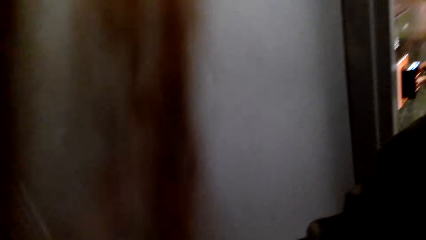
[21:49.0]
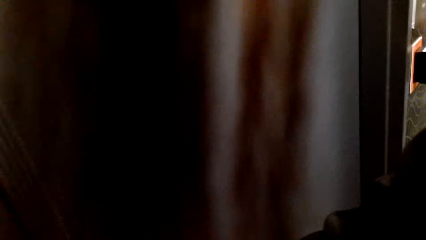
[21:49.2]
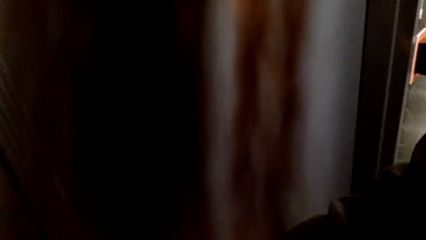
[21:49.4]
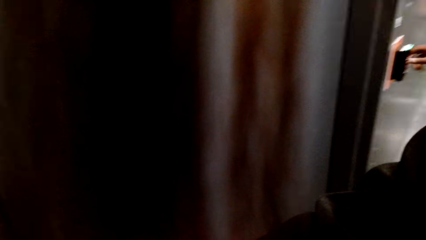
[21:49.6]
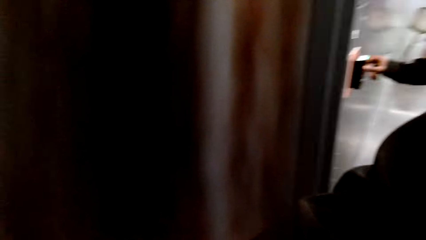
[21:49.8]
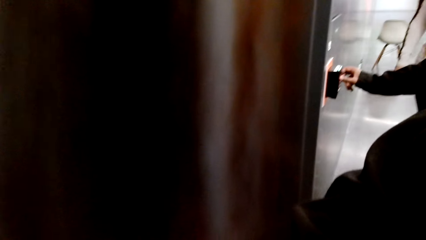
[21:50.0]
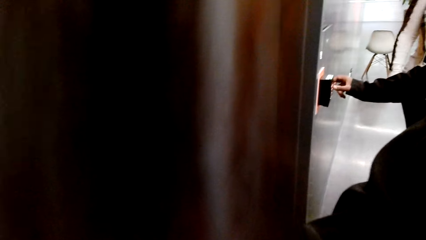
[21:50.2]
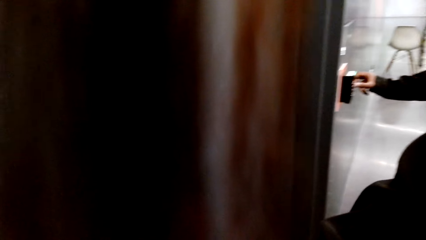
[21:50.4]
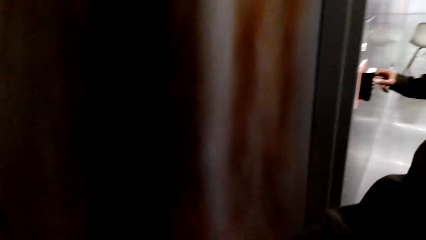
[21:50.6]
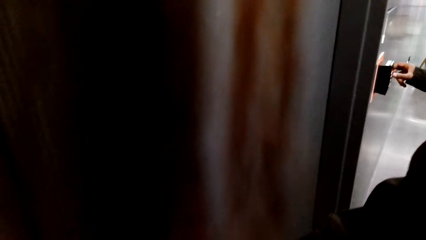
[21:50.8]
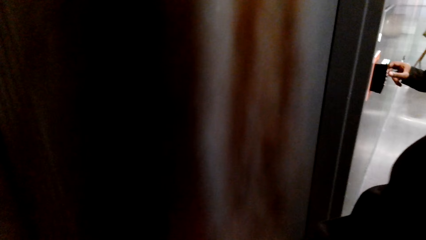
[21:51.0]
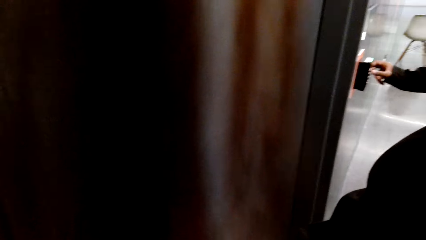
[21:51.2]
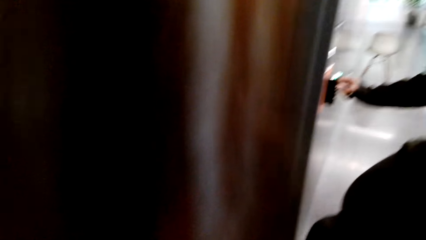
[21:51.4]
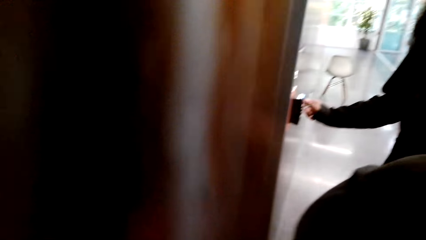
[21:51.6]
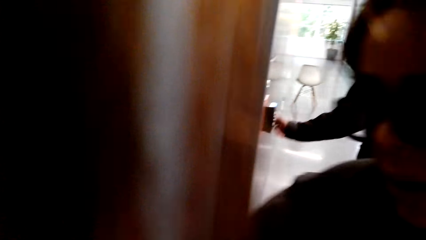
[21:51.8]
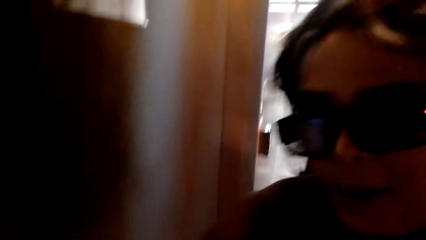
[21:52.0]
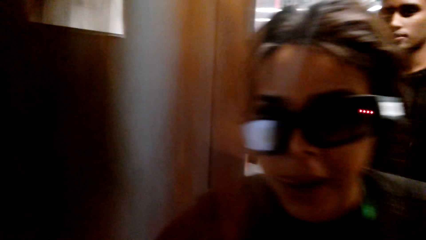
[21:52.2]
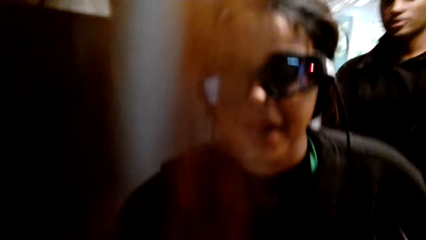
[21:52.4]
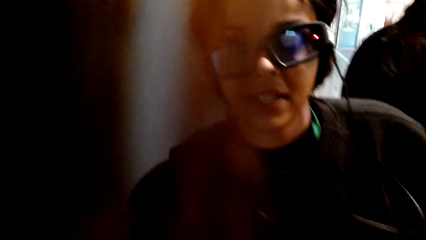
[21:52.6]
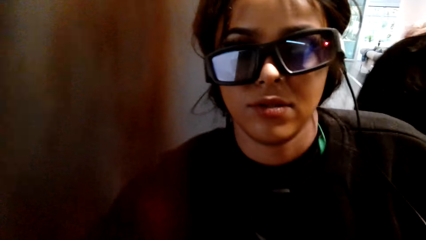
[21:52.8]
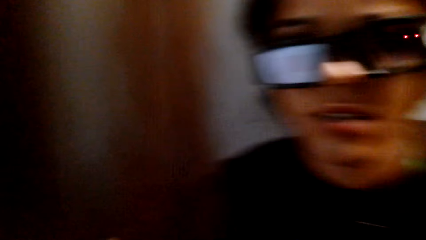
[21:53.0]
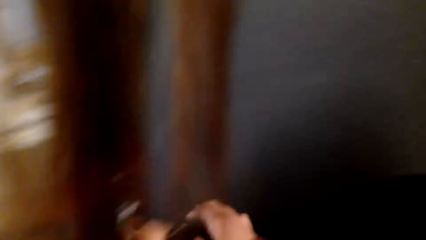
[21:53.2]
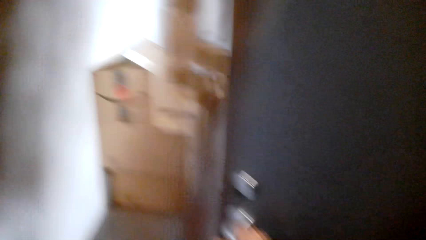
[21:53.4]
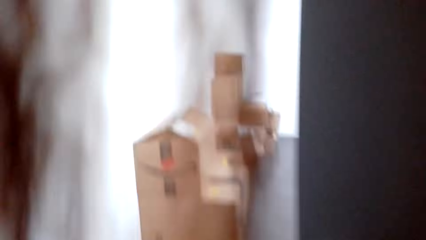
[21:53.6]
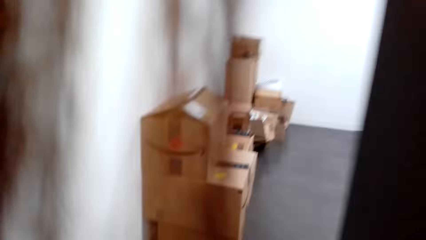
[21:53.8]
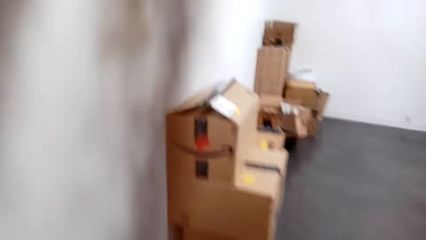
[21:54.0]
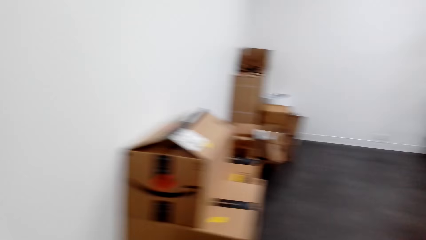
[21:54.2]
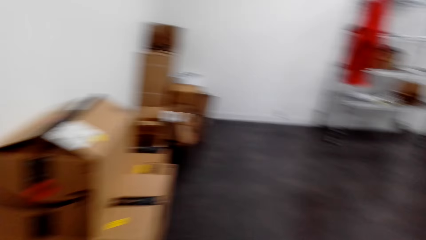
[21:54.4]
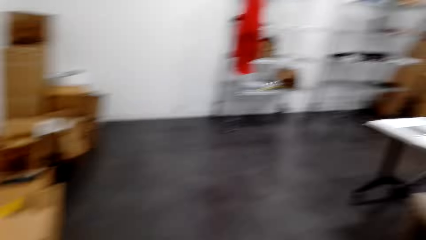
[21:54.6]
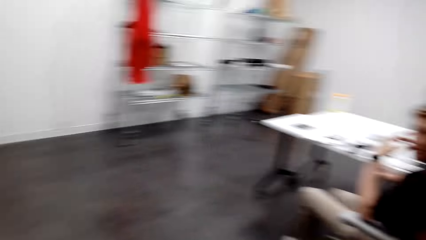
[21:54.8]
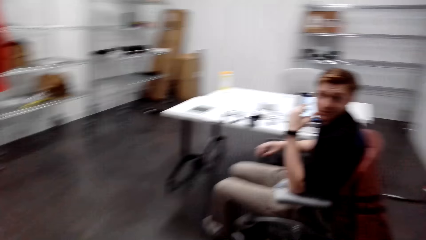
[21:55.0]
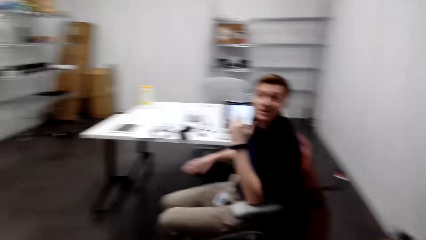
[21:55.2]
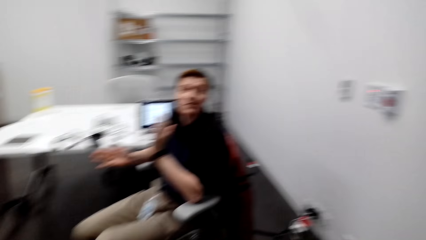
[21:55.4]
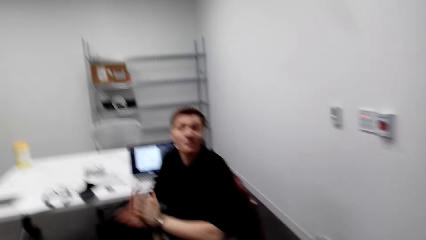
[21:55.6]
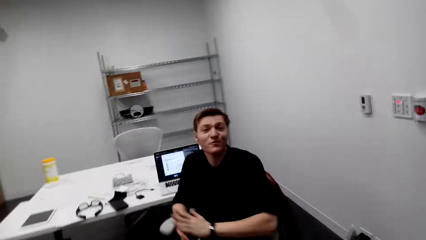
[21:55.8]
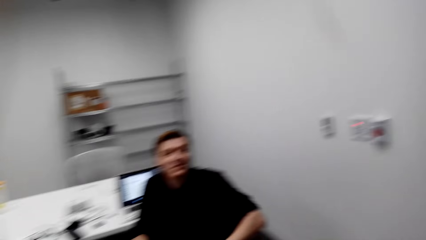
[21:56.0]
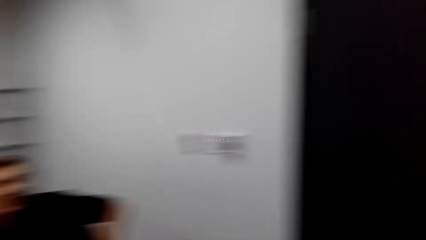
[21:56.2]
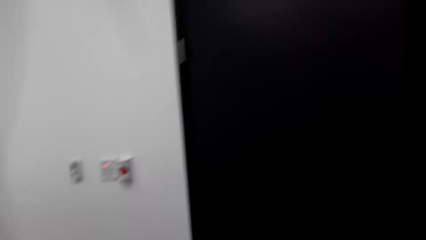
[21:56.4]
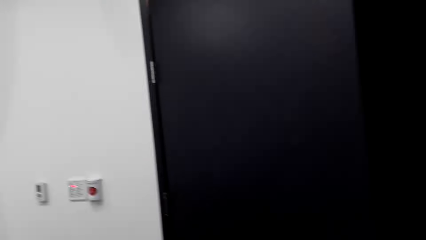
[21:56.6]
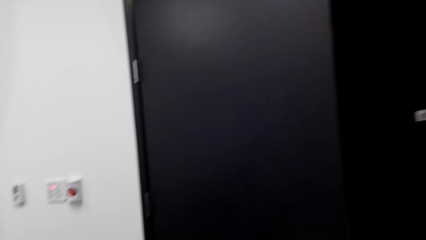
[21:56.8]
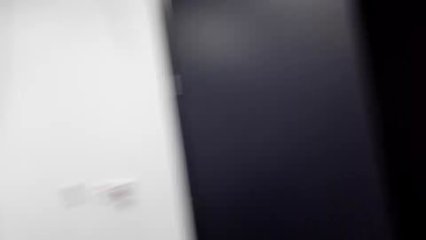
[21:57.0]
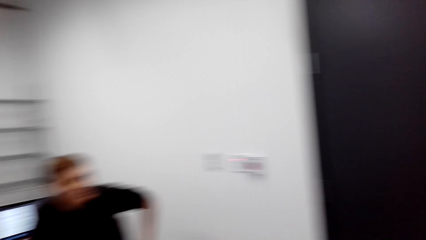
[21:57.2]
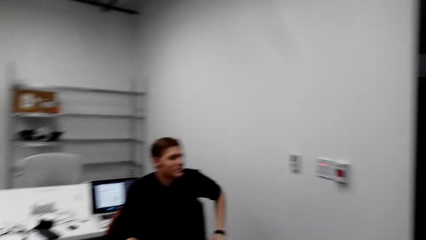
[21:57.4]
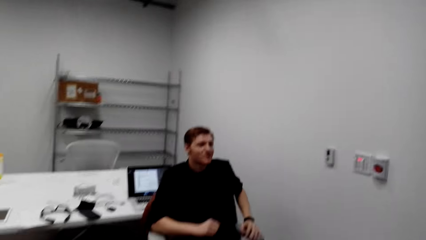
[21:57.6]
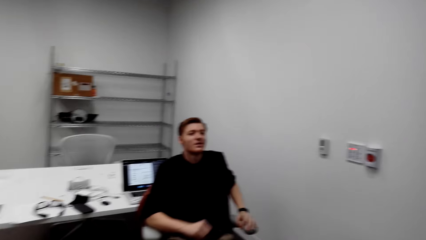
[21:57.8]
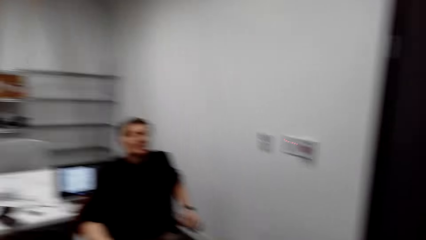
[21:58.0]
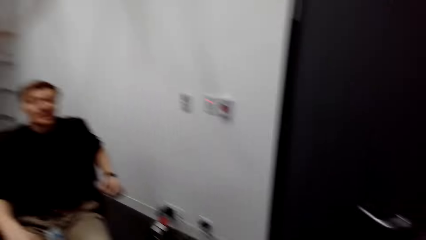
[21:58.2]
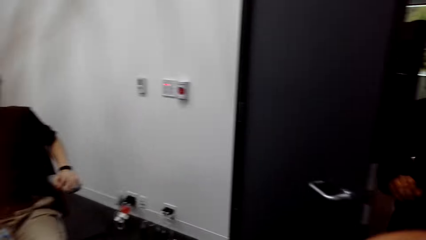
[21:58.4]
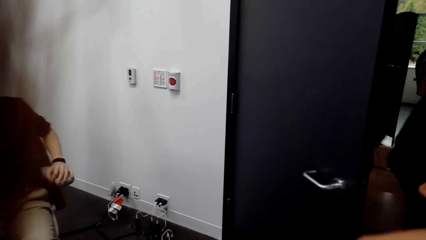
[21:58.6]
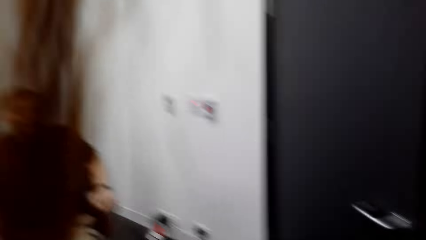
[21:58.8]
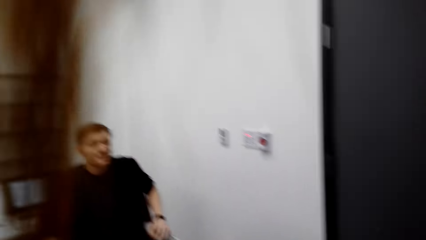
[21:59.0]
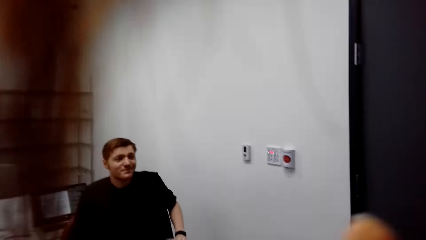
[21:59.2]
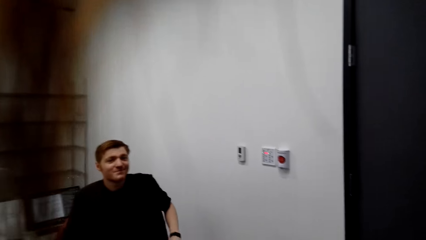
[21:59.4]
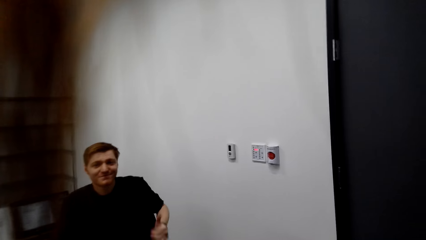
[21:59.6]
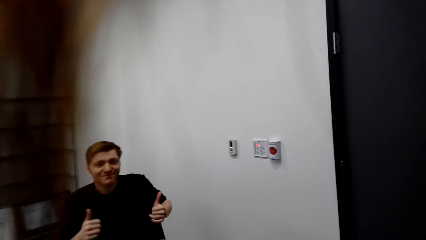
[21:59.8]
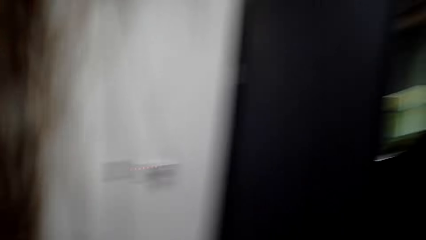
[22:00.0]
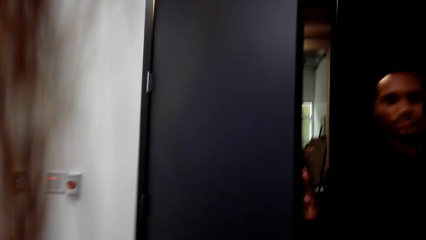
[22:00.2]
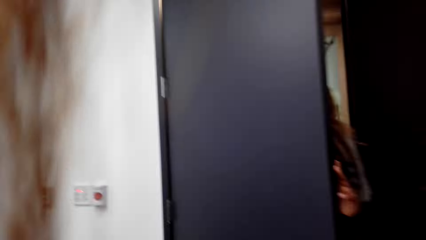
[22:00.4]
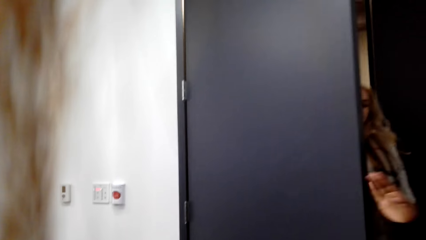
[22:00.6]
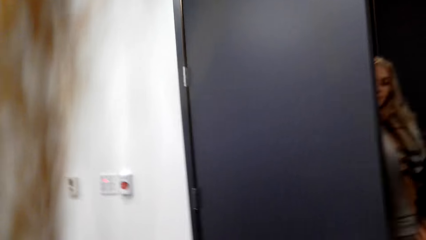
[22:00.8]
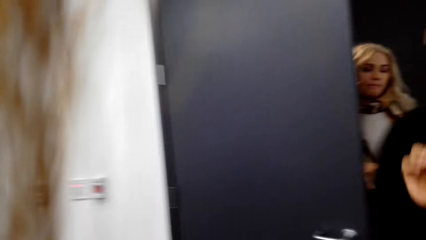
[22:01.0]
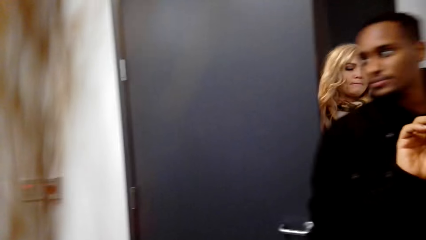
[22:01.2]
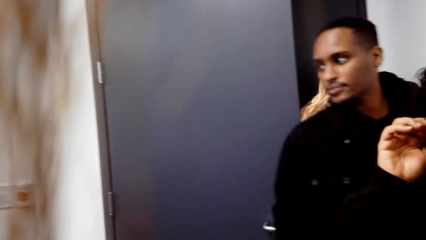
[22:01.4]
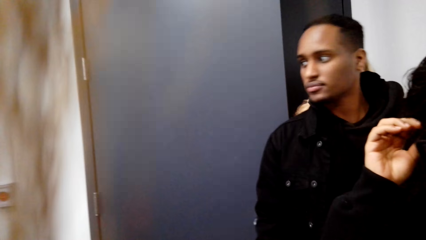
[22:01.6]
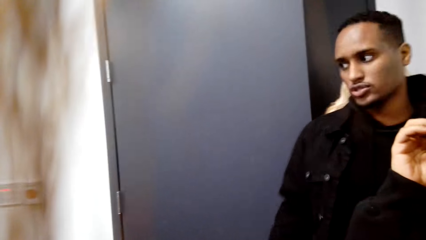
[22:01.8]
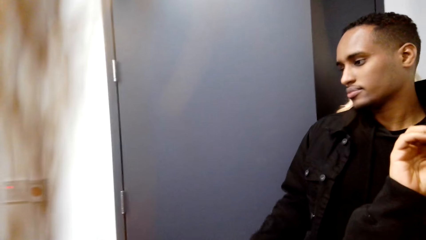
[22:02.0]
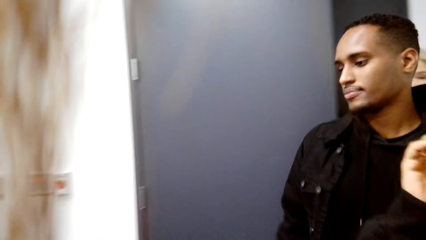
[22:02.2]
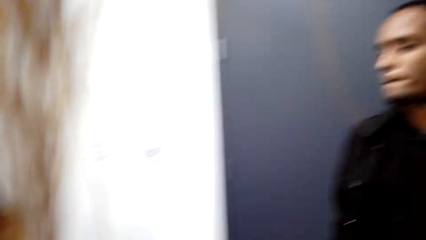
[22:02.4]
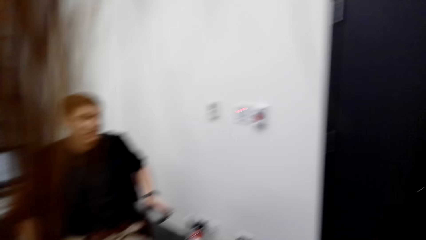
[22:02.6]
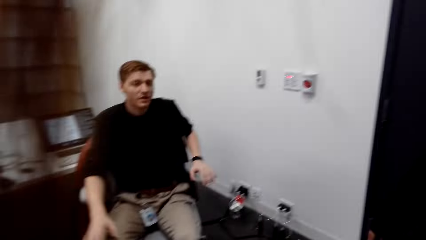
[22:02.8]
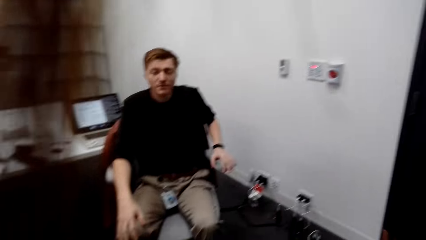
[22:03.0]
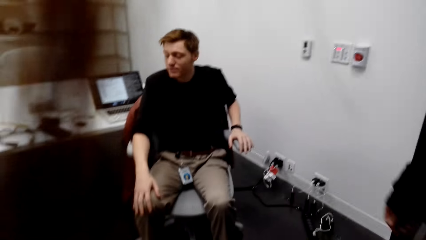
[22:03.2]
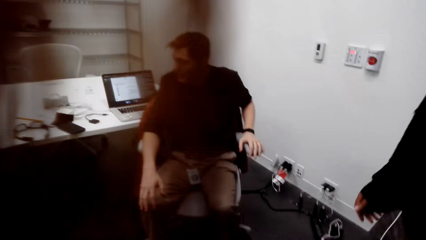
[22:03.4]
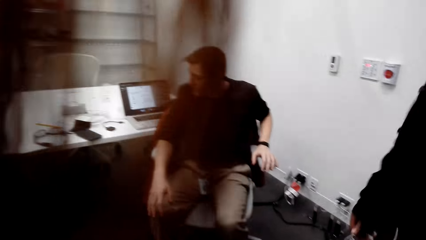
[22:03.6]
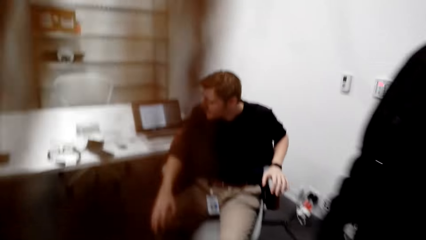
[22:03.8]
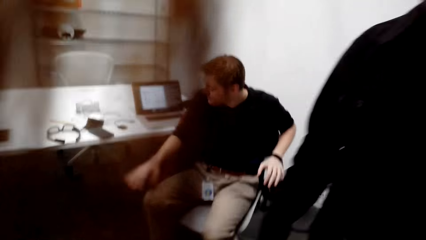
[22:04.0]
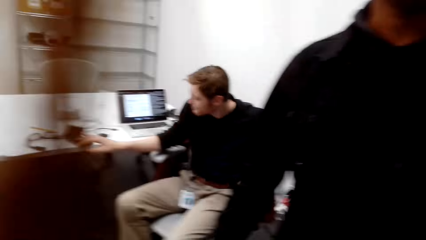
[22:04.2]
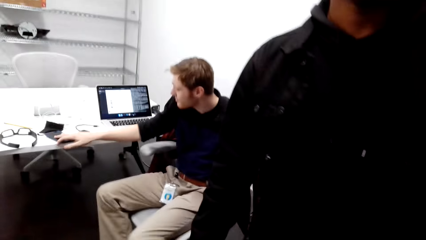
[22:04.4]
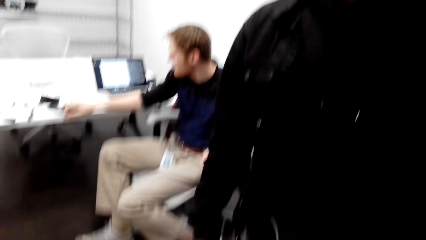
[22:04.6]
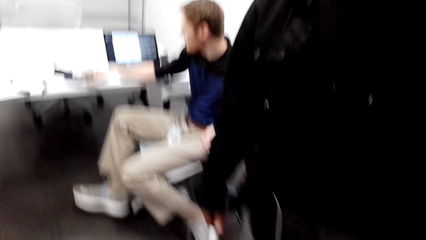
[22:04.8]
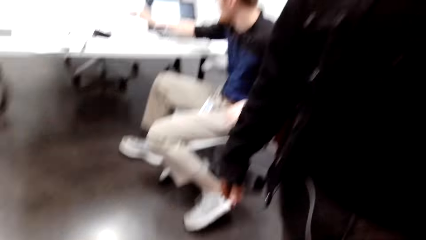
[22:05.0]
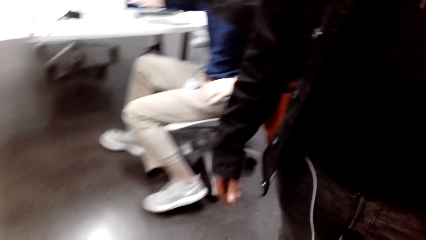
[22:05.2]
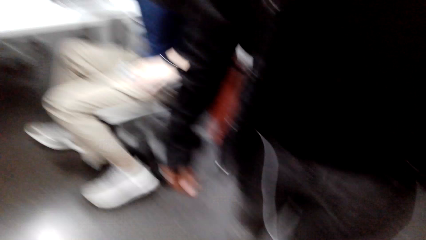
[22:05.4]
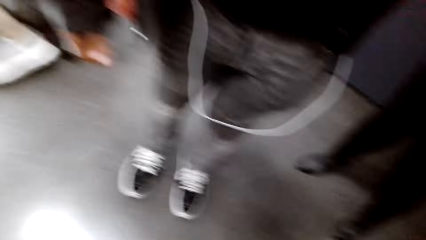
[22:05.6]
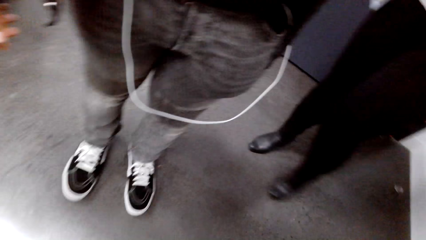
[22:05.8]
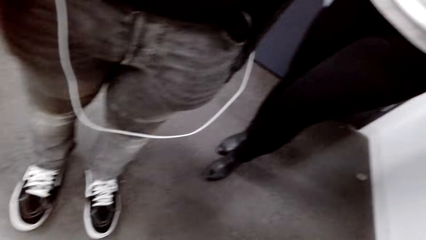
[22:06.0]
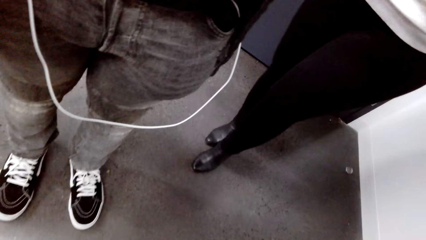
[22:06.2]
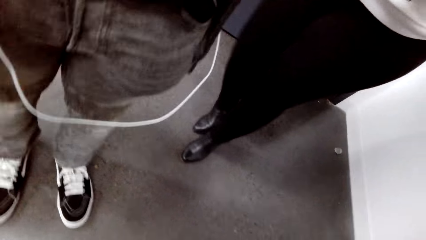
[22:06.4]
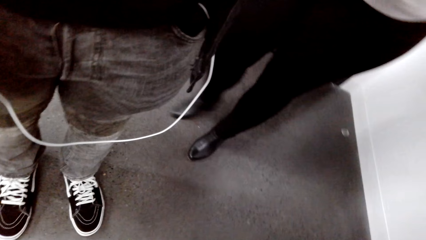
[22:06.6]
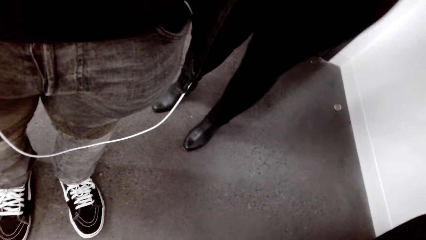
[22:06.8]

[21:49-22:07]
The camera wearer opens a door. They look around a room. A man operates a biometric. The camera wearer converses with a lady. The lady opens the door. The camera wearer converses with another man. They converse with the man again. The lady looks around the room. The first man walks around the room. The other man moves a chair on the floor.
